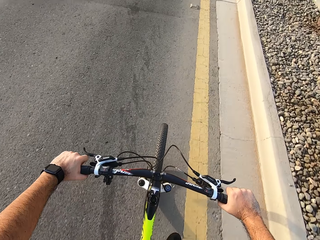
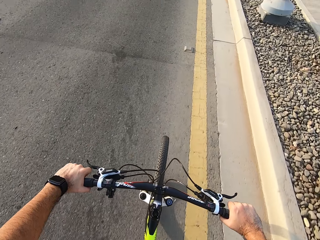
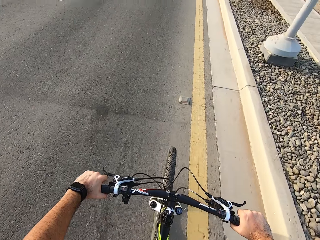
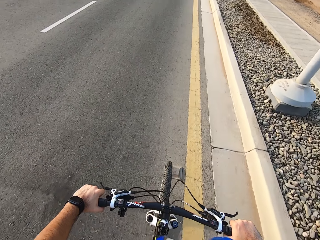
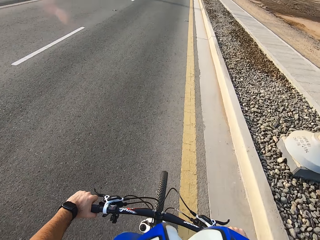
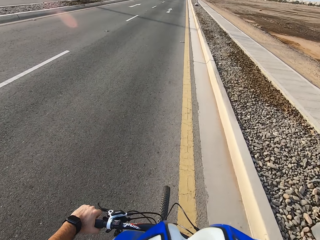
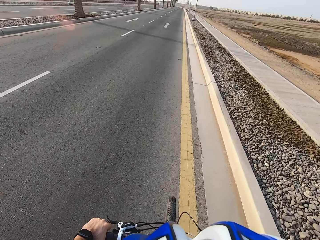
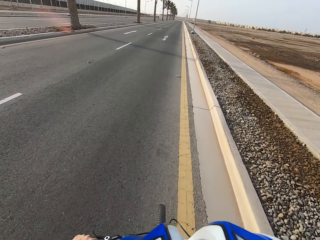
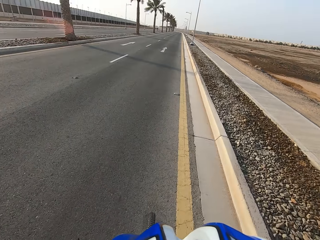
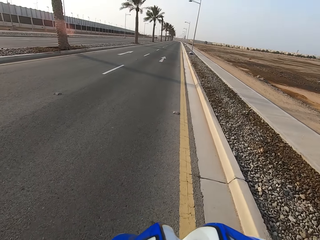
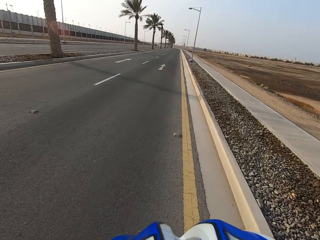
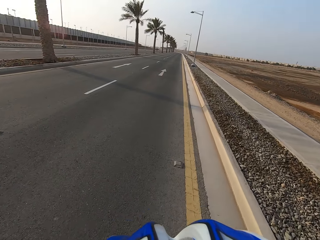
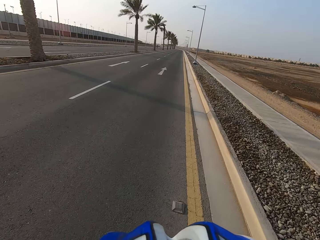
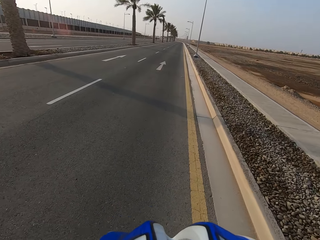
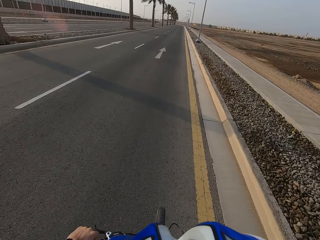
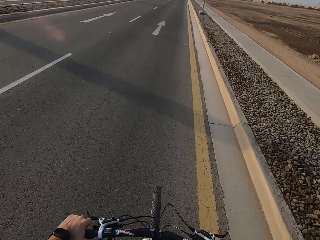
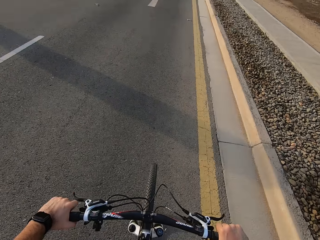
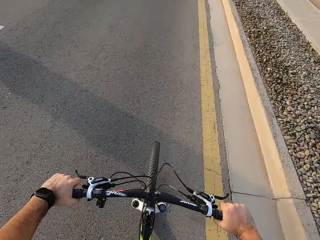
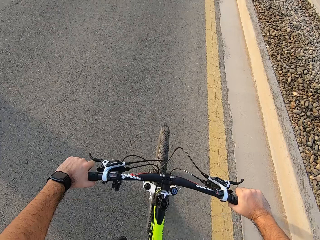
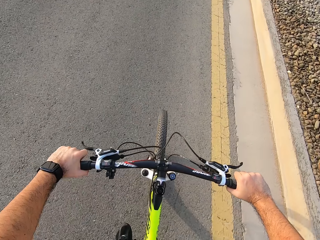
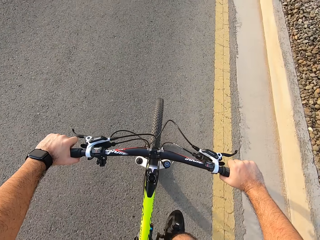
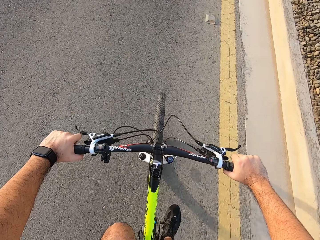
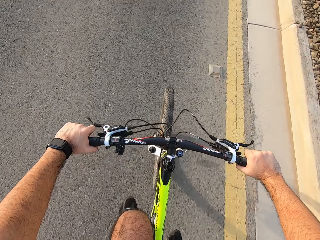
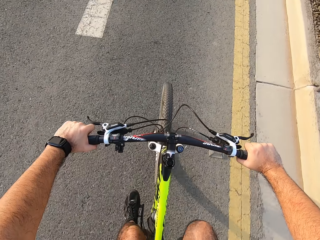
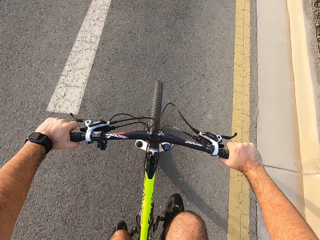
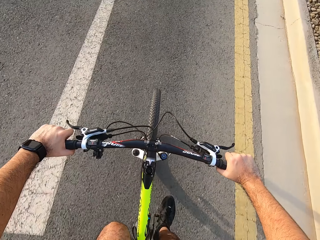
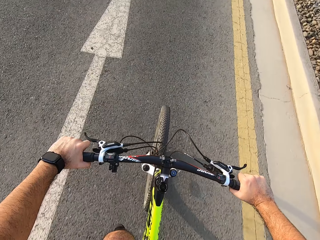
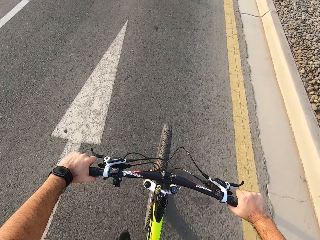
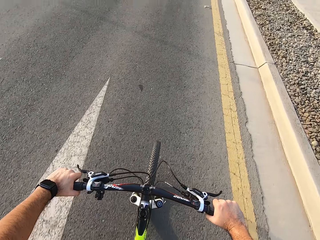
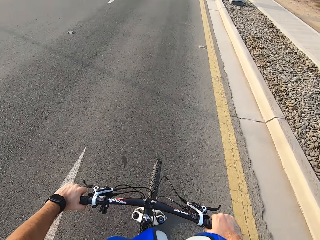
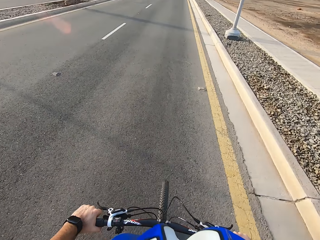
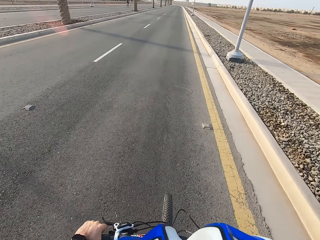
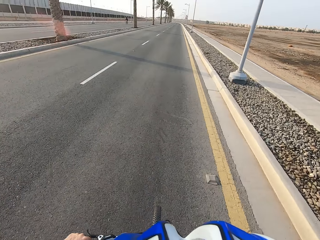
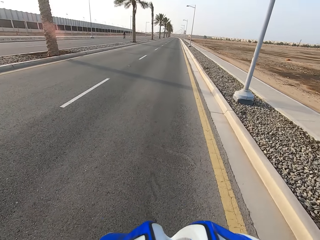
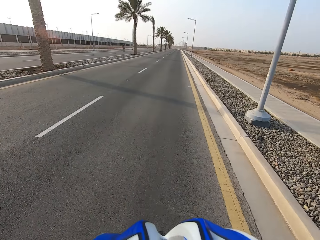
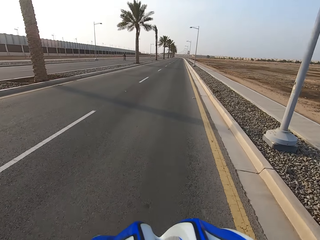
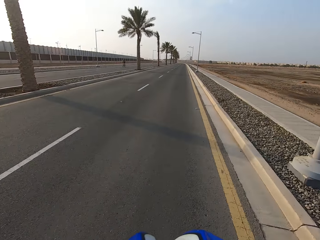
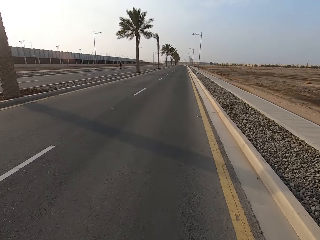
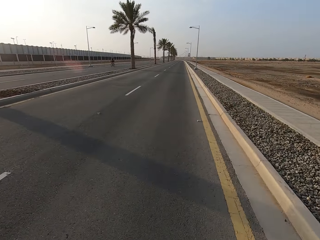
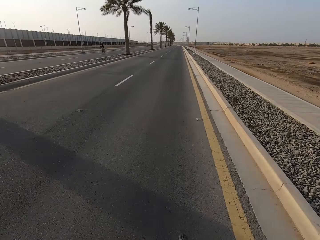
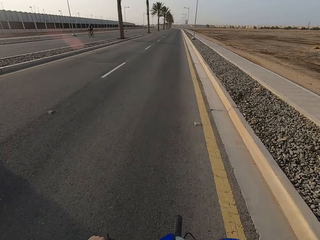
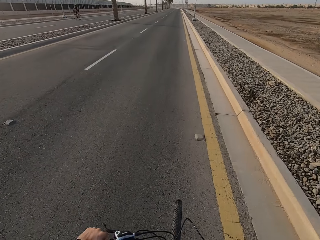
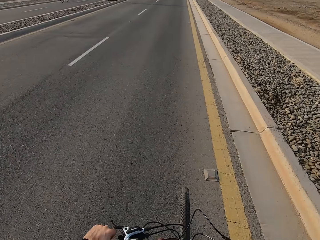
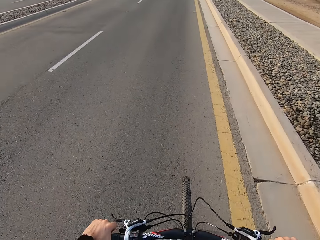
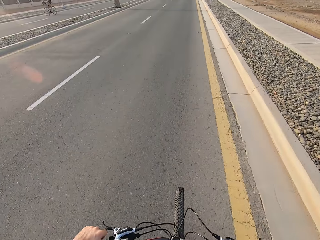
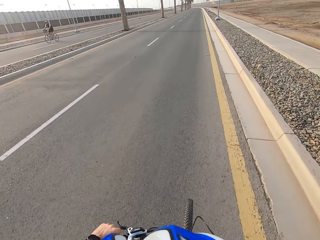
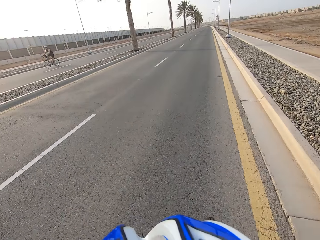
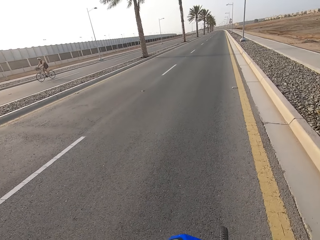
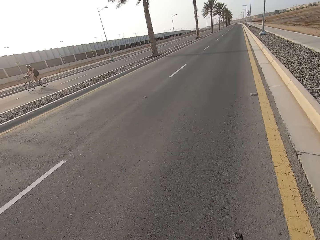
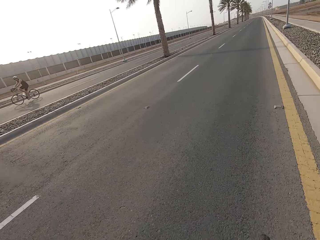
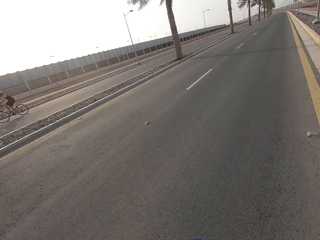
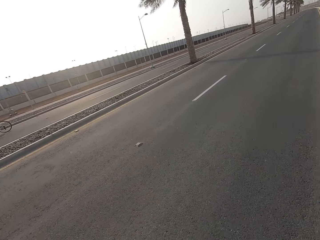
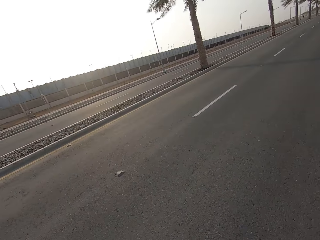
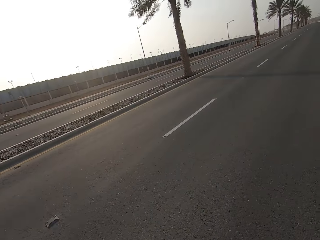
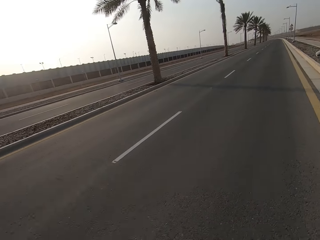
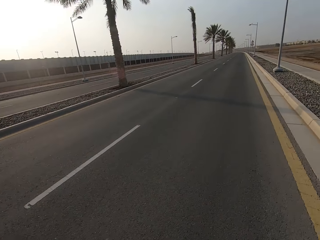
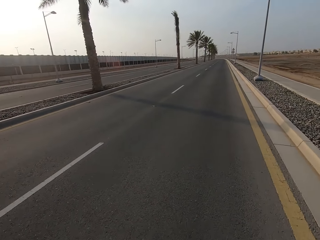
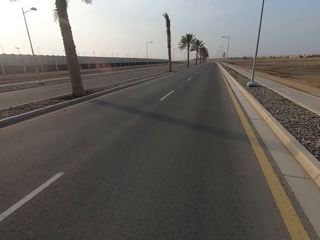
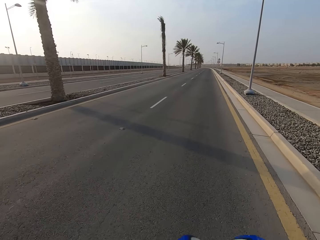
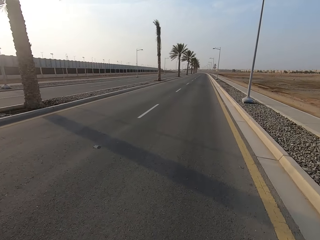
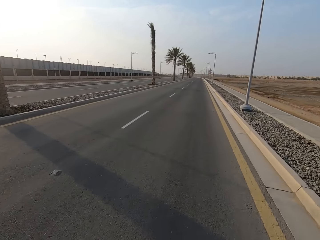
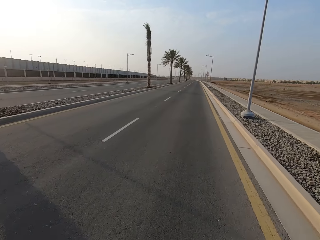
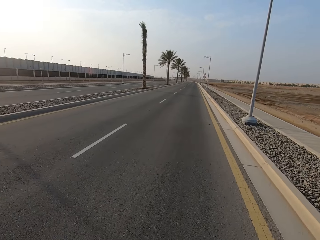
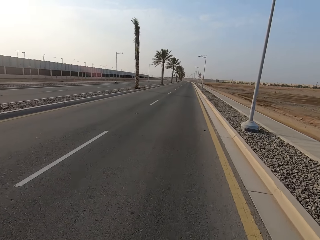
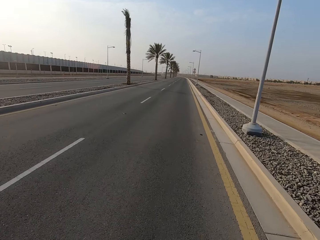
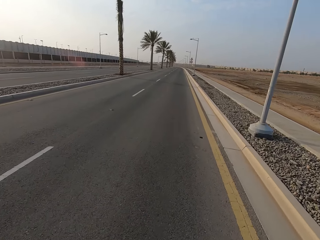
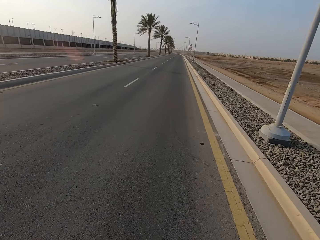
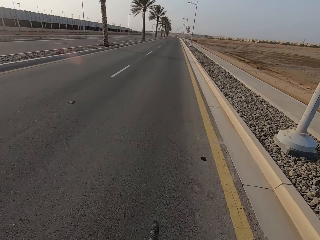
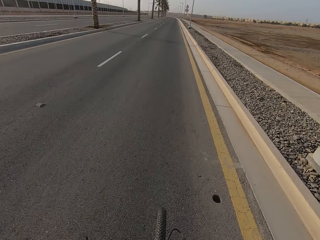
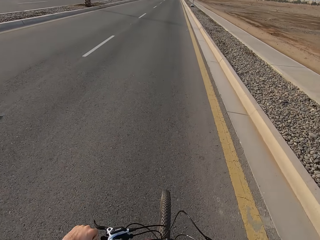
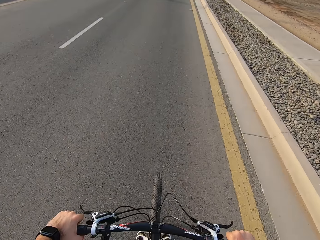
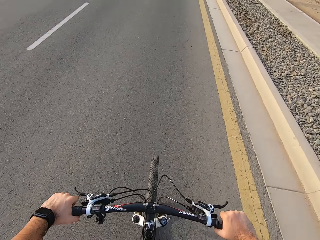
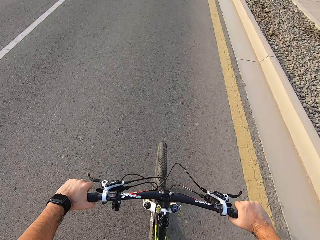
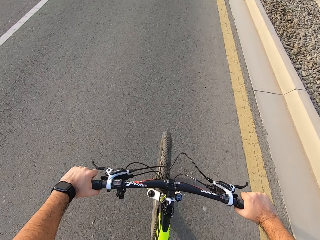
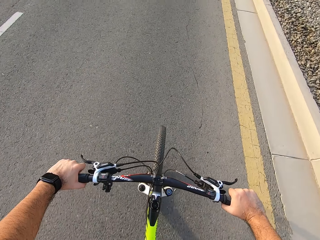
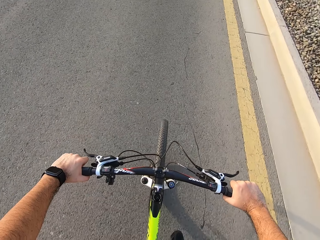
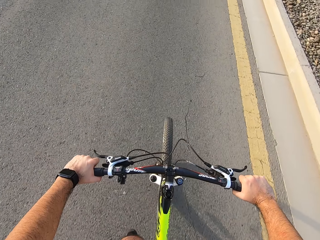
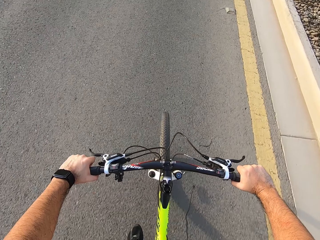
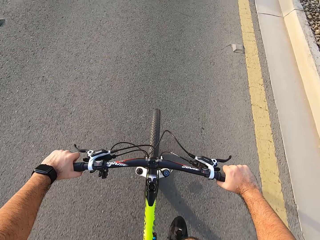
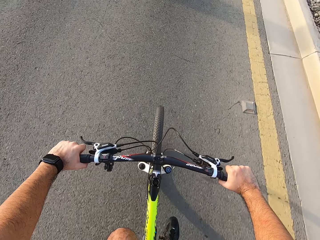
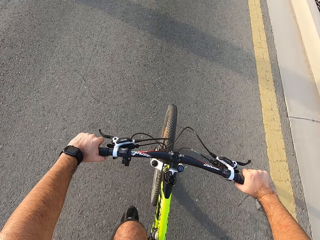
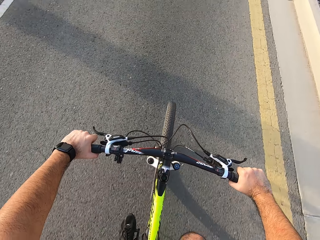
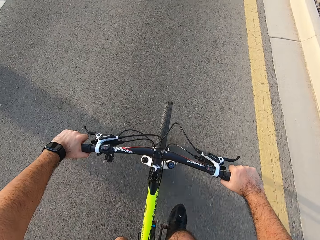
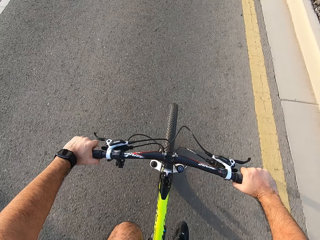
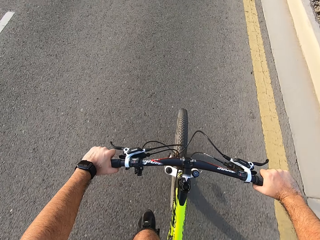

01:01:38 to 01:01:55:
The camera wearer looks around the road. They ride a bicycle. They look around the road. They ride the bicycle.

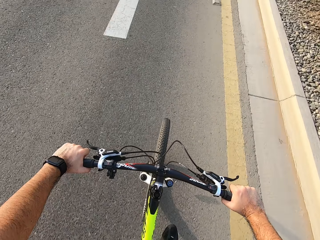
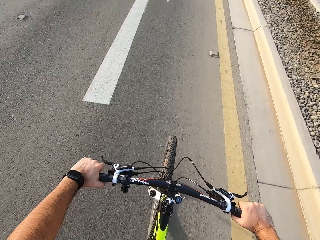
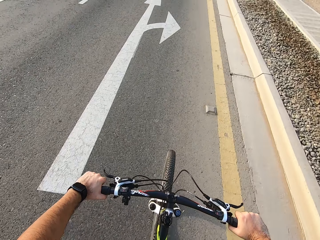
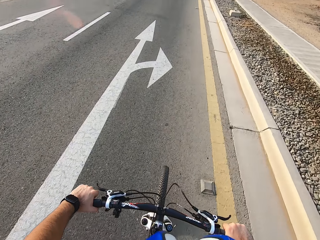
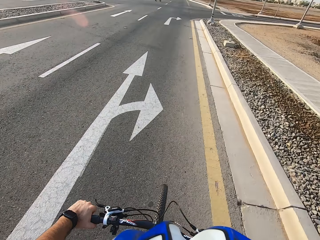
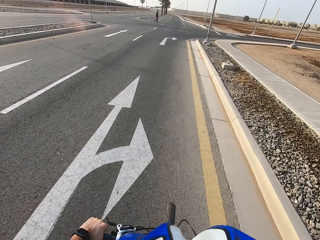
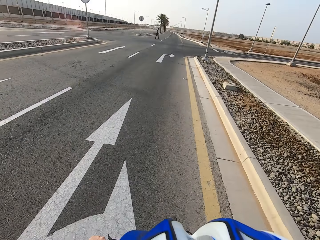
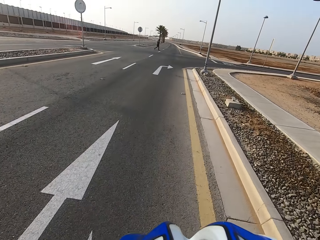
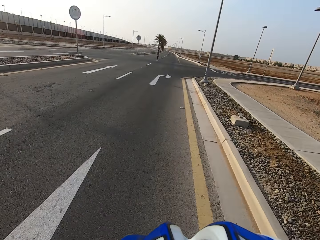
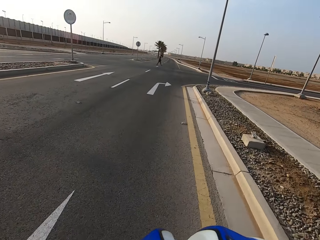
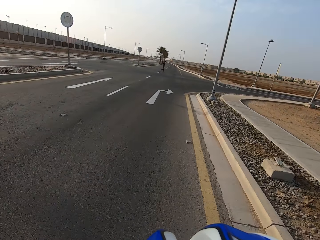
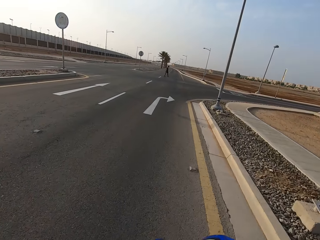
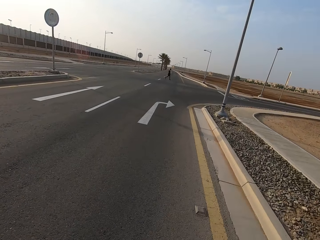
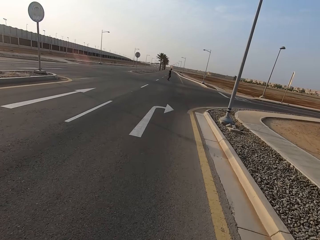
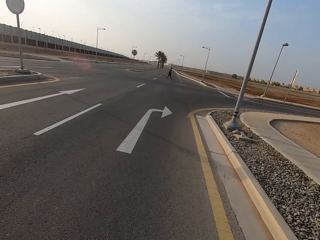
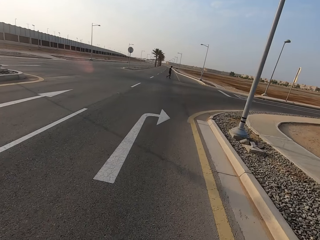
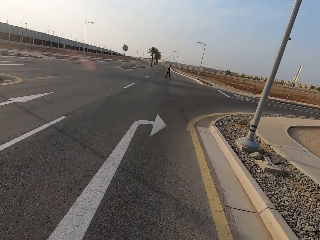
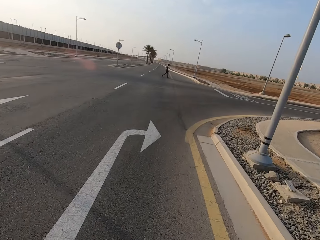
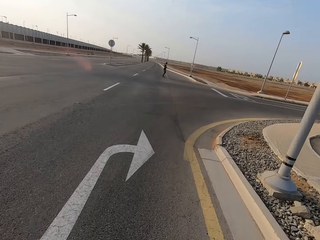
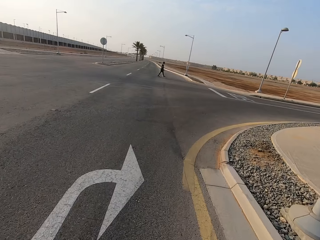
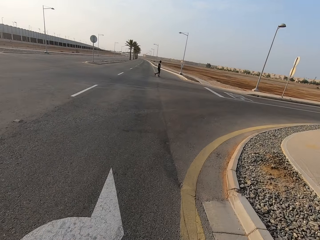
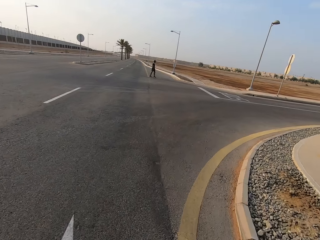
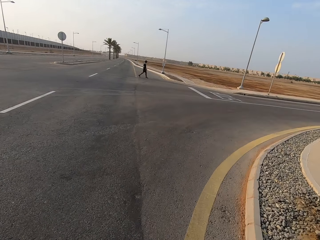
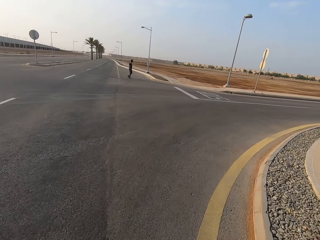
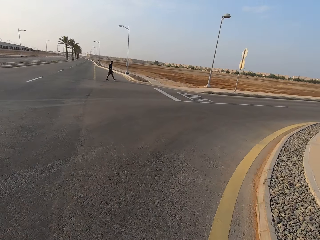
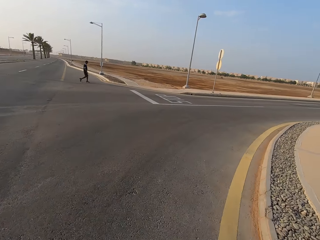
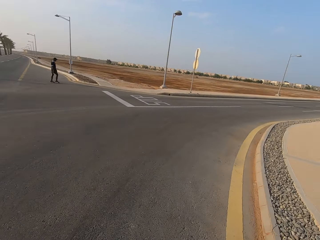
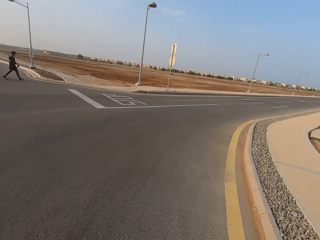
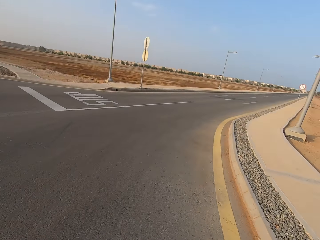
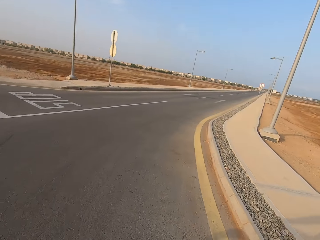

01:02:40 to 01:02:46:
The camera wearer looks around the road. They ride a bicycle.
